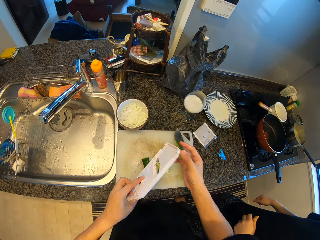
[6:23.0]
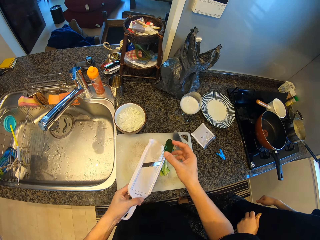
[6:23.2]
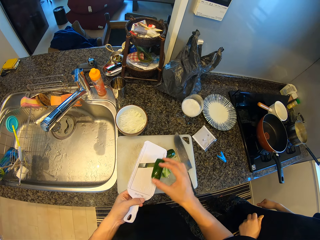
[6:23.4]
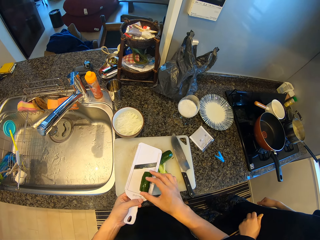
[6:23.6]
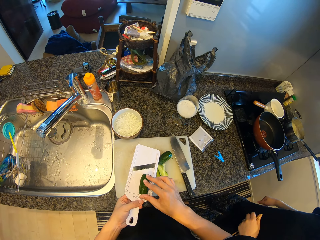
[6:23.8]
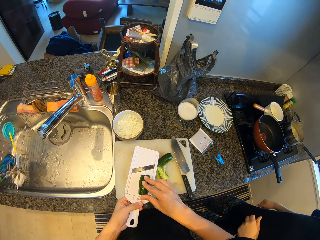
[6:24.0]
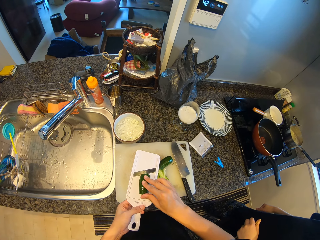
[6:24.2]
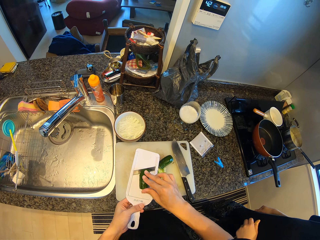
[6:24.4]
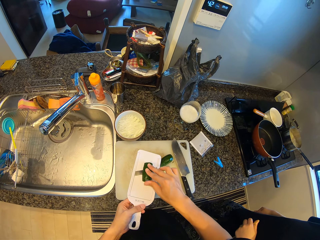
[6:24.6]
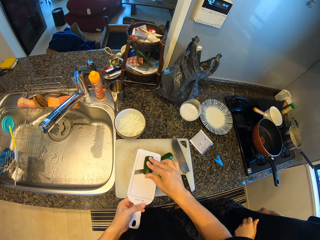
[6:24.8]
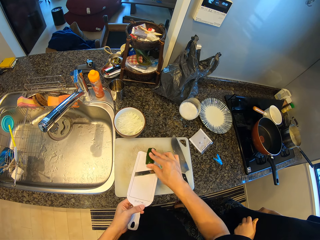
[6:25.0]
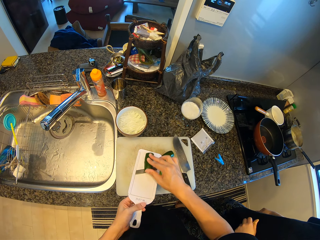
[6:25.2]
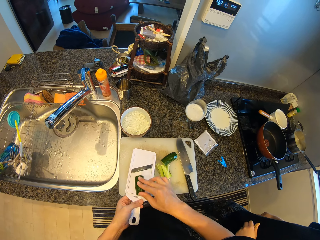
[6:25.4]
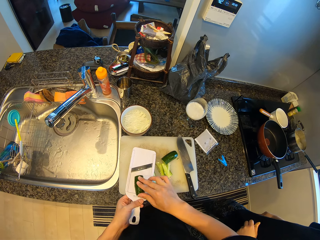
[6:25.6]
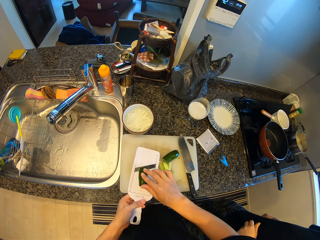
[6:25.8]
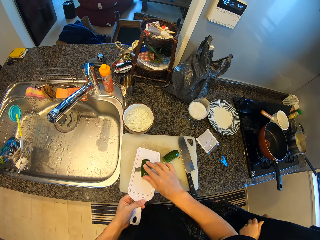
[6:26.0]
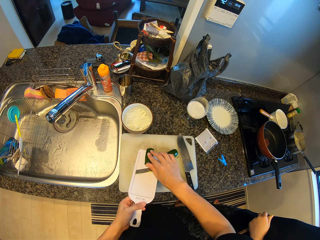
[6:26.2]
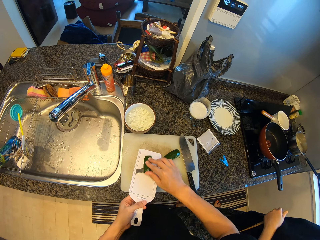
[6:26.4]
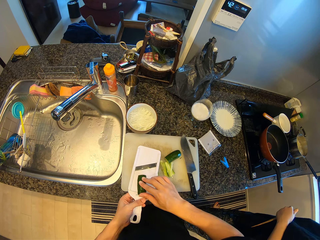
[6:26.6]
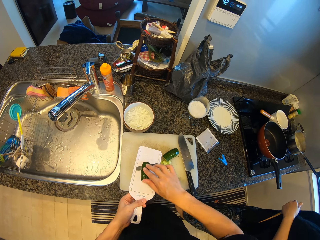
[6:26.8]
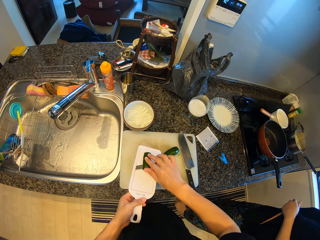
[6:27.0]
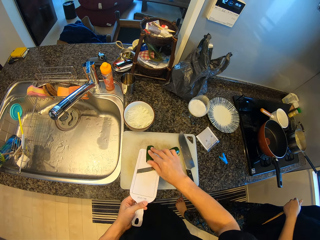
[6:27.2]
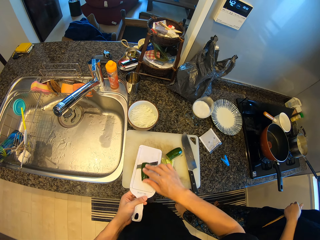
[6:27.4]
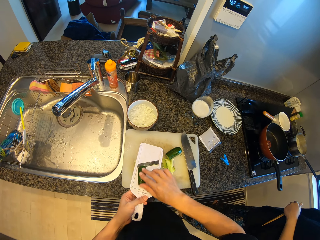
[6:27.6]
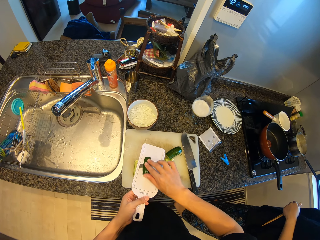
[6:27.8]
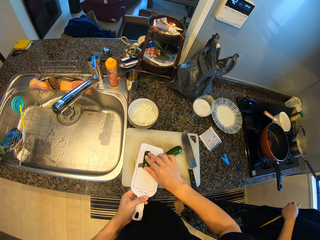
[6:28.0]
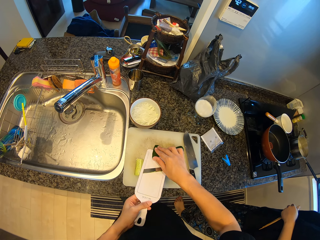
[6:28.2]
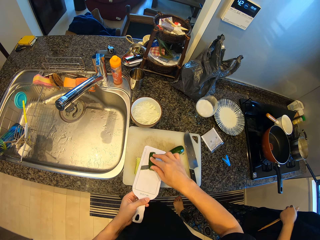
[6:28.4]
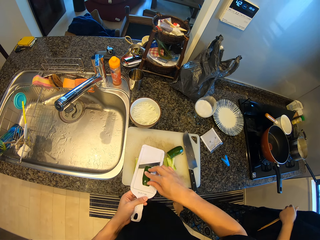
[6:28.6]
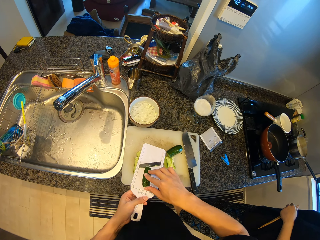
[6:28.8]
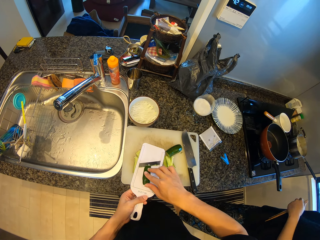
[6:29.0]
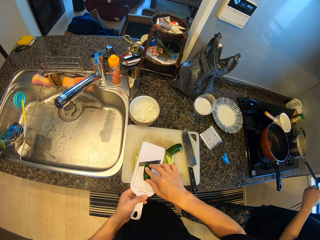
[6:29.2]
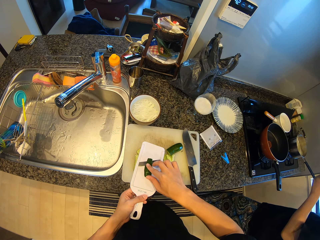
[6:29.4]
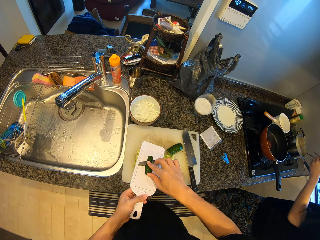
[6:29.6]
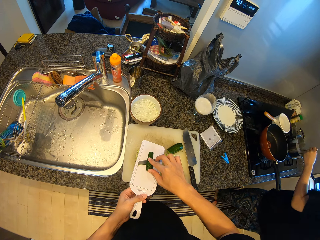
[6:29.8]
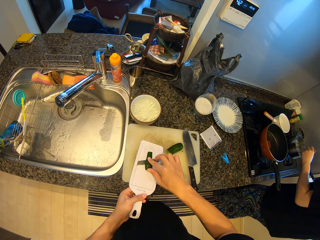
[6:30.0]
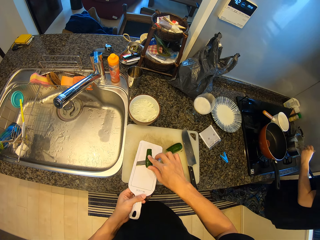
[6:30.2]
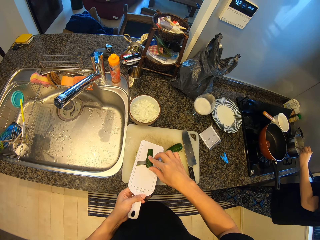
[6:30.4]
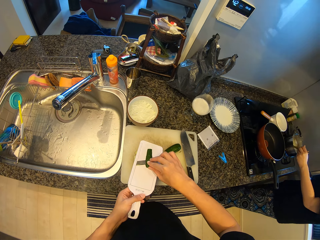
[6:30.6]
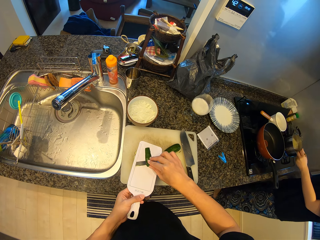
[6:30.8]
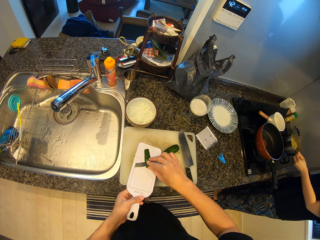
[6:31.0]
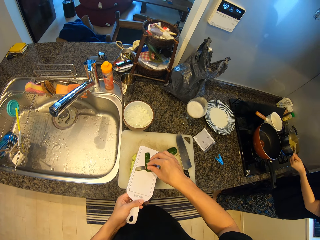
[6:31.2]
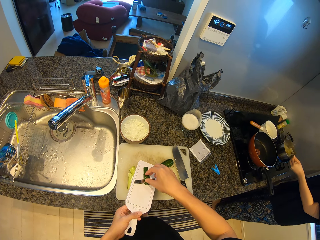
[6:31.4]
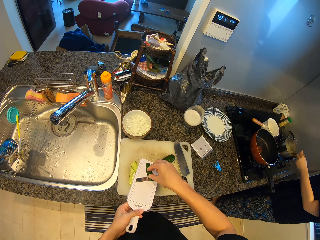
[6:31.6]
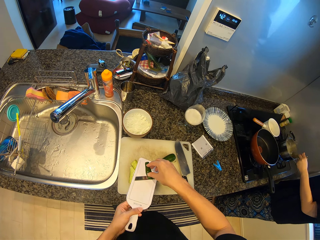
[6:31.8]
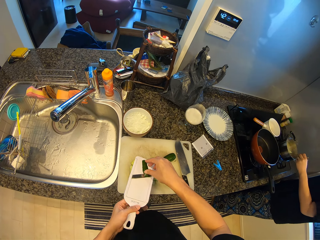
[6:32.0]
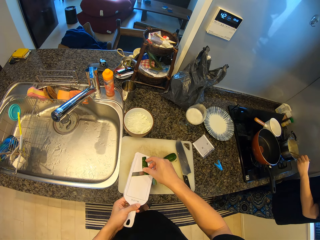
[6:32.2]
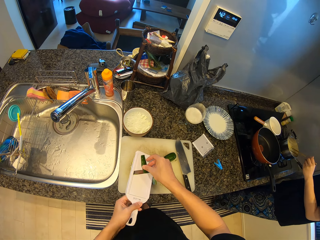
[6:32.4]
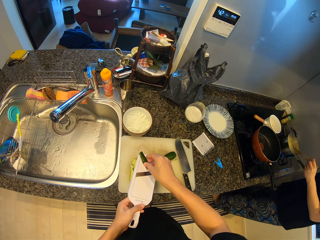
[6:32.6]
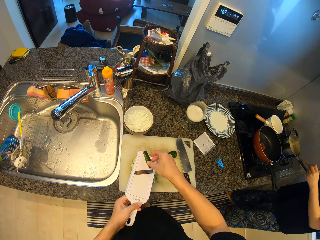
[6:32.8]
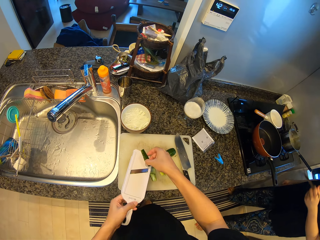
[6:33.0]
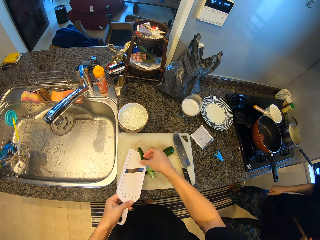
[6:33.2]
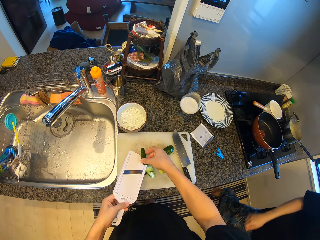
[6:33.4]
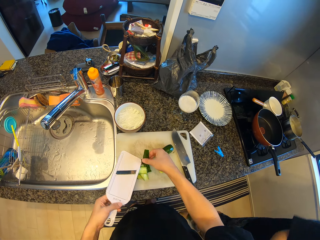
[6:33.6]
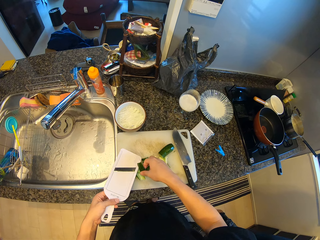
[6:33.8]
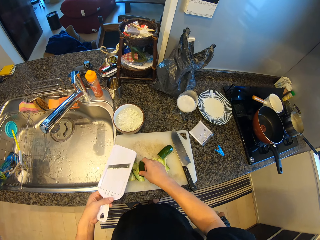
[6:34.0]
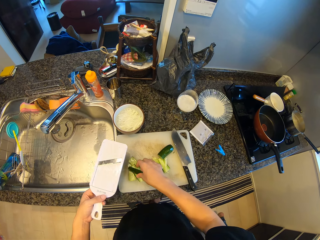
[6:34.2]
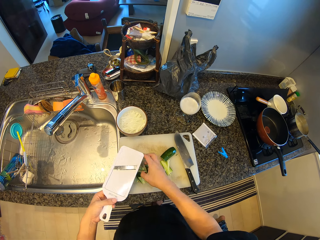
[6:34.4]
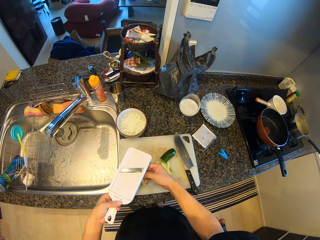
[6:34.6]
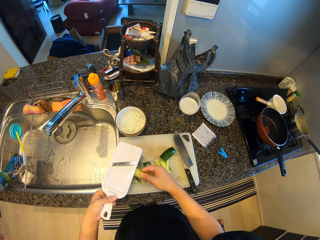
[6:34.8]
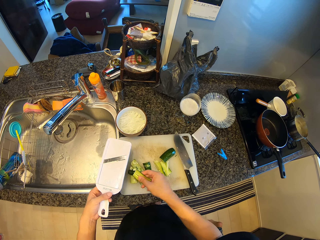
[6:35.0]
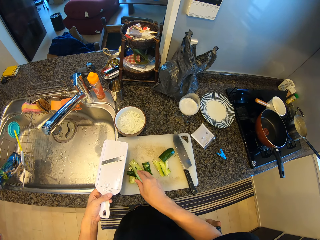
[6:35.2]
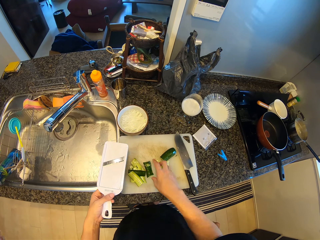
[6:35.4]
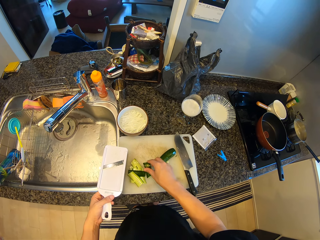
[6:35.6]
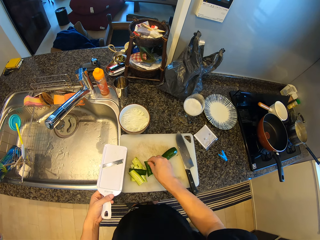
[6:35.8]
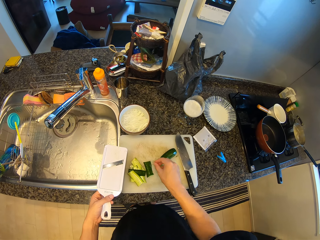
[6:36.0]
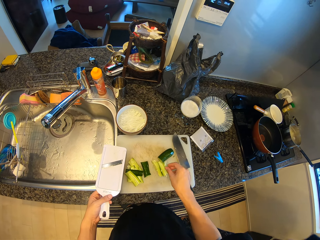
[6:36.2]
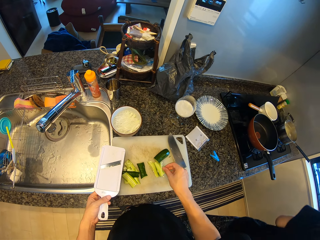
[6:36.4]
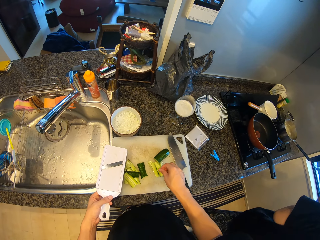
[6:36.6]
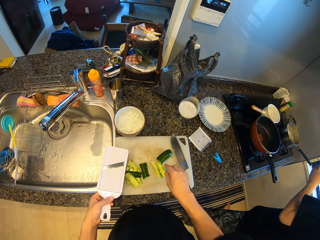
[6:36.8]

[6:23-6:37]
A lady looks around a kitchen. The camera wearer grinds a cucumber on a grater with a hand. The lady walks around the kitchen, stirs spaghetti with chopsticks in the pot, and walks around the kitchen. The camera wearer drops the cucumber.

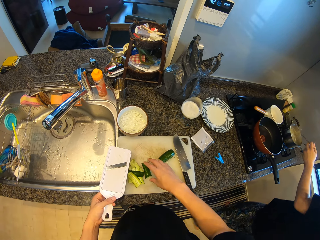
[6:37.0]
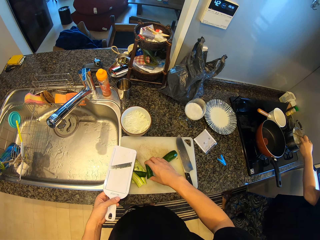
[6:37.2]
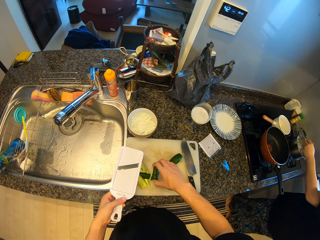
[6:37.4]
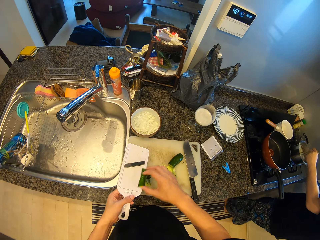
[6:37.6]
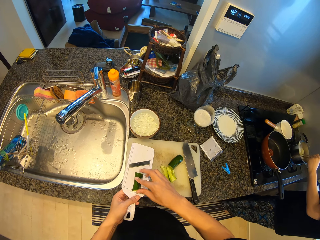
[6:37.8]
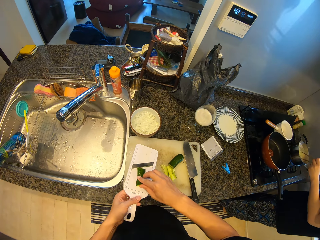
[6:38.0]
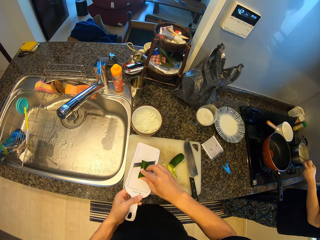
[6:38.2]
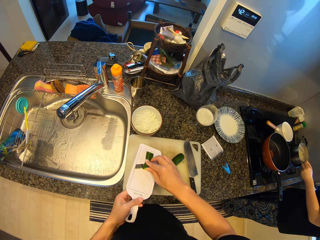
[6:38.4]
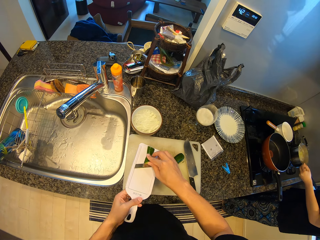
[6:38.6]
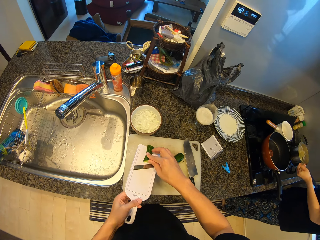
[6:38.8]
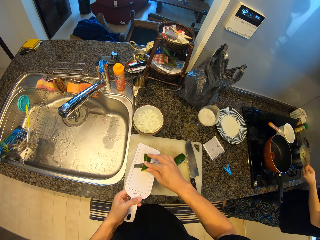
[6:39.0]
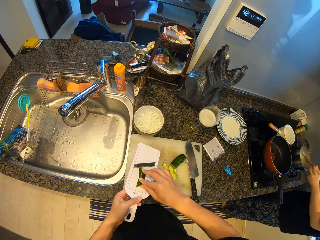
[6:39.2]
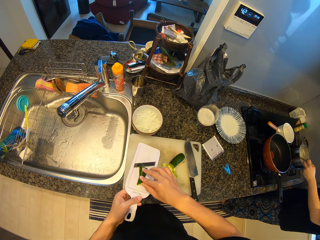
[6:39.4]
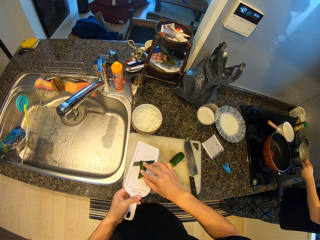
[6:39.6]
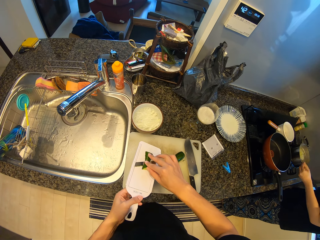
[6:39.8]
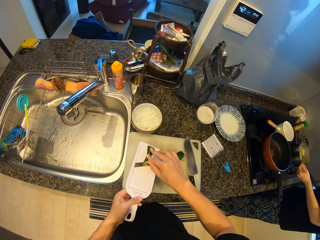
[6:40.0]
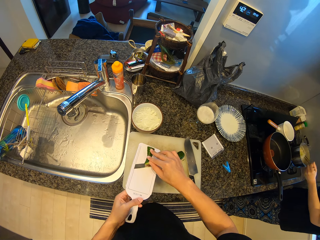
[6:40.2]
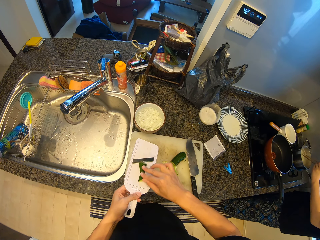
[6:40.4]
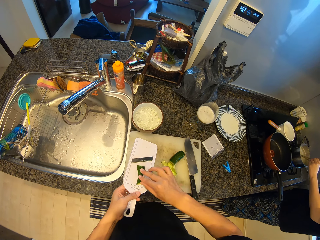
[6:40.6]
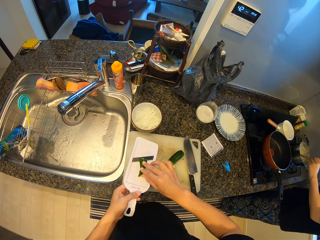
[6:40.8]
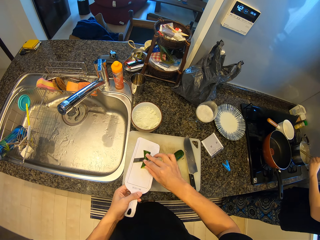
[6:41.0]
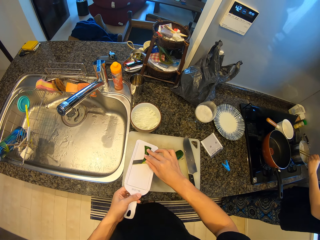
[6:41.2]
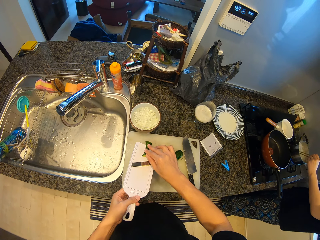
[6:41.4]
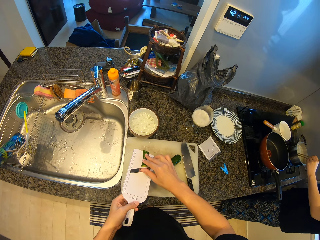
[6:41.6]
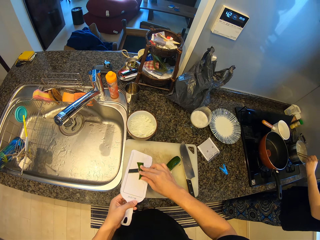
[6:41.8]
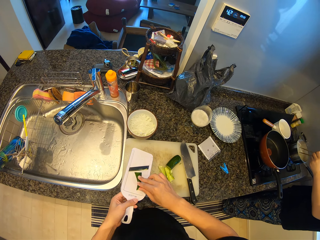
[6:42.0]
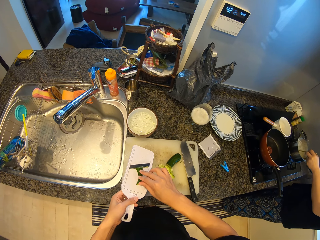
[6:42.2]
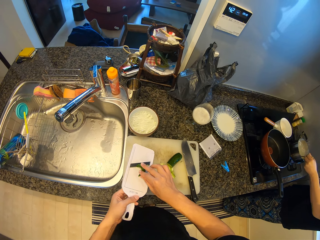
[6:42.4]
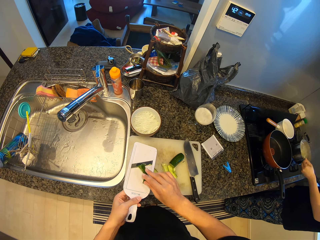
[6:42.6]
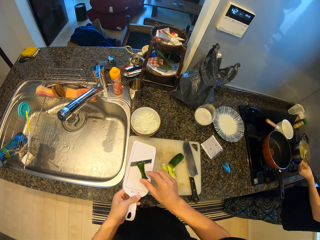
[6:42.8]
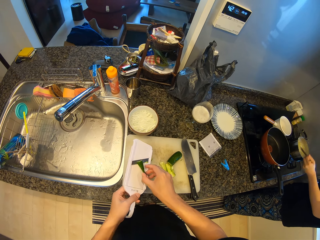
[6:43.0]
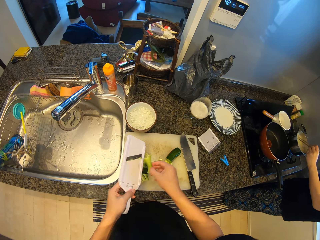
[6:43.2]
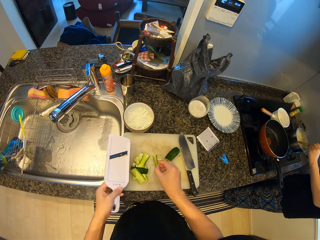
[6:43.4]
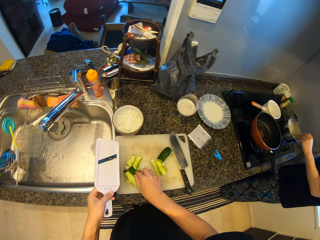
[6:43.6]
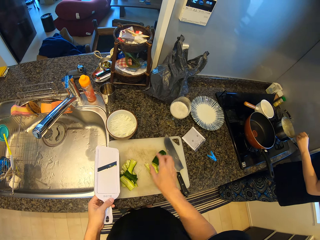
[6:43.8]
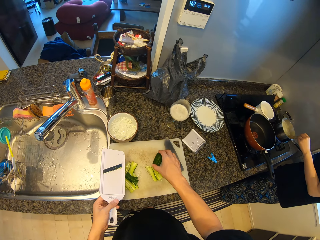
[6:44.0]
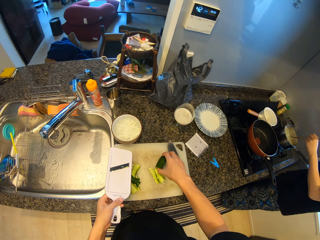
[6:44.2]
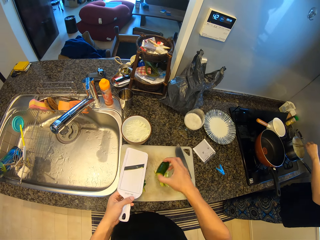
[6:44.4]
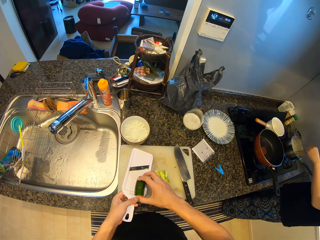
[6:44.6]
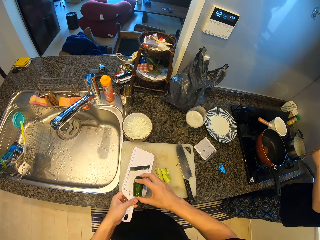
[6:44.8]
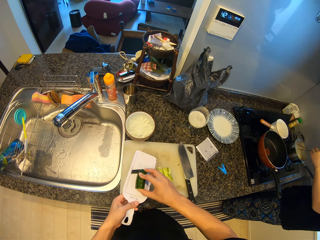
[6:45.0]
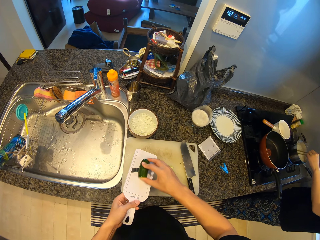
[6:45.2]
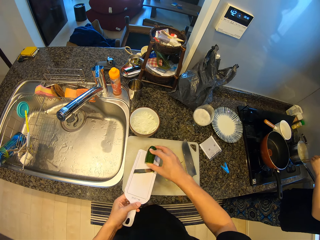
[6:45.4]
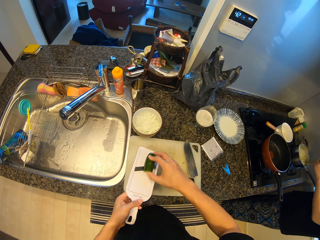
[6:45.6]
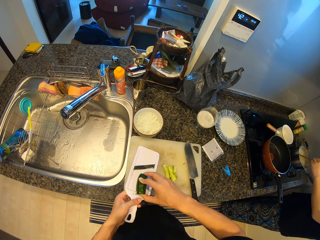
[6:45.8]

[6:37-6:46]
The camera wearer picks up a piece of cucumber from a chopping board. A lady stirs spaghetti with chopsticks. The camera wearer grinds the cucumber on a grater with a hand. They put down the piece of cucumber on the chopping board. They pick up a piece of cucumber from the chopping board. They grind the cucumber on the grater with a hand.
